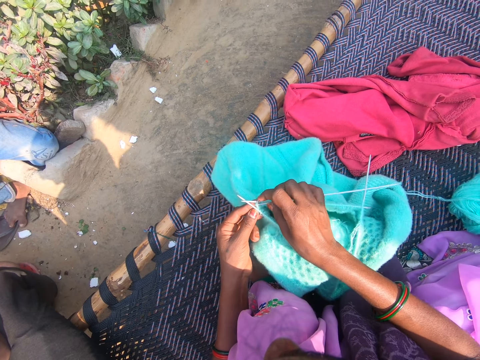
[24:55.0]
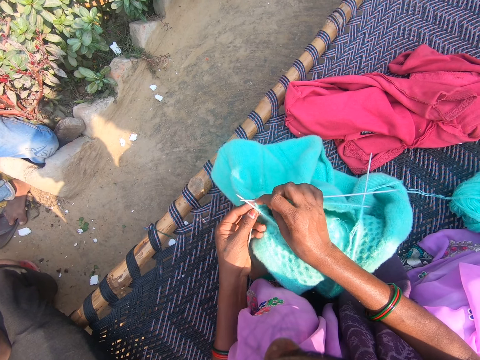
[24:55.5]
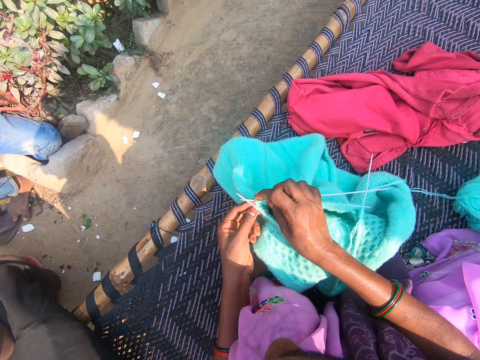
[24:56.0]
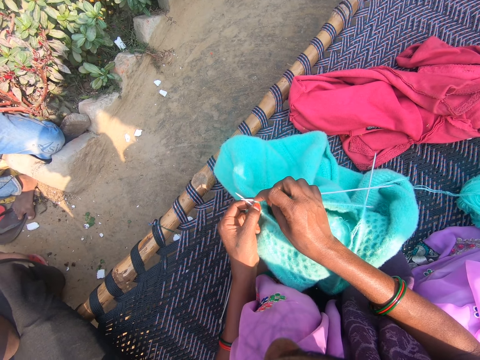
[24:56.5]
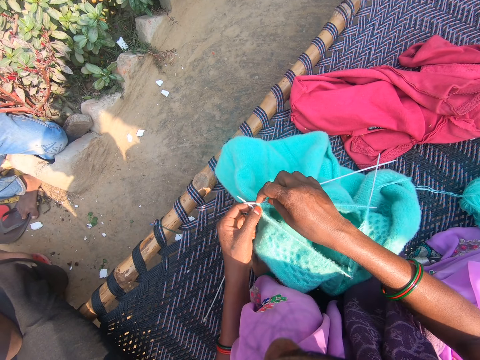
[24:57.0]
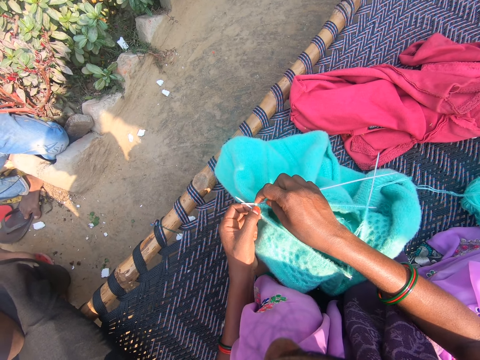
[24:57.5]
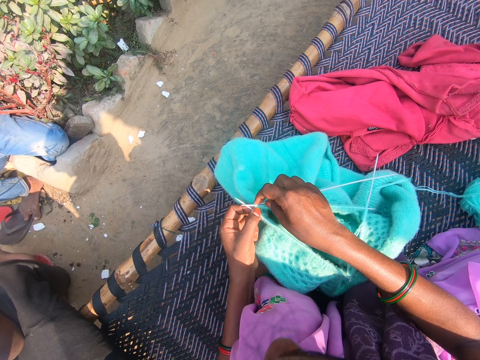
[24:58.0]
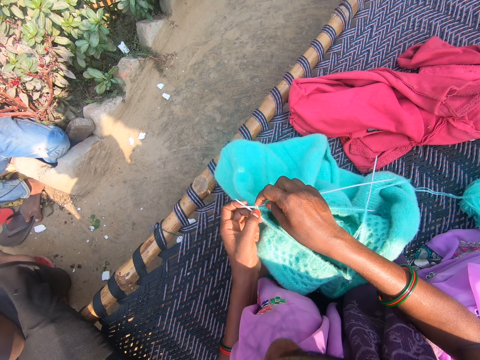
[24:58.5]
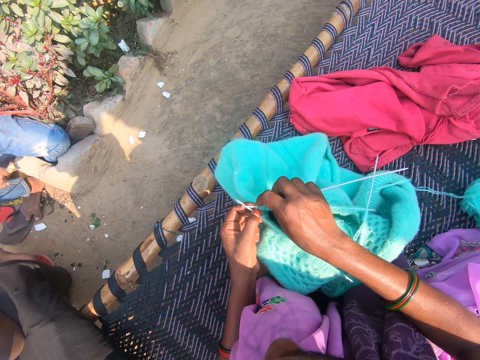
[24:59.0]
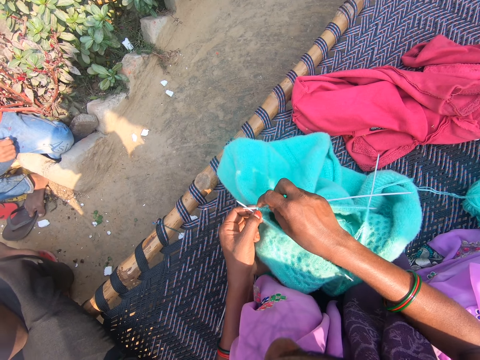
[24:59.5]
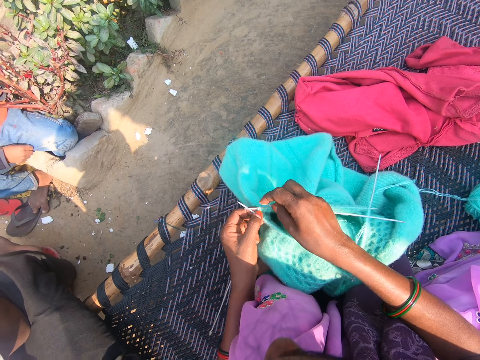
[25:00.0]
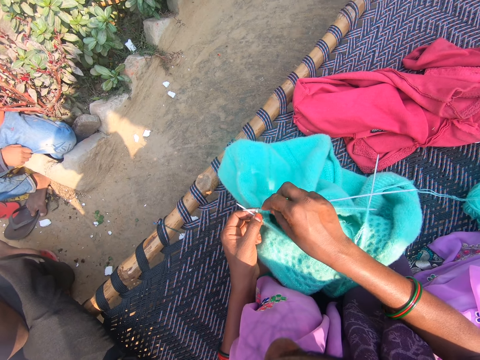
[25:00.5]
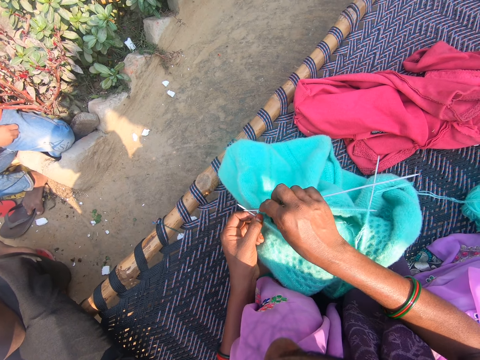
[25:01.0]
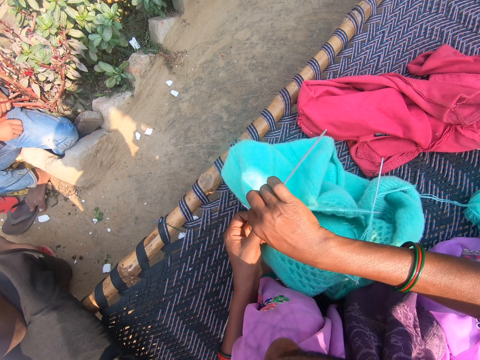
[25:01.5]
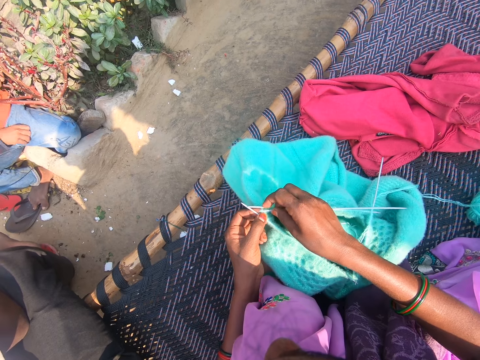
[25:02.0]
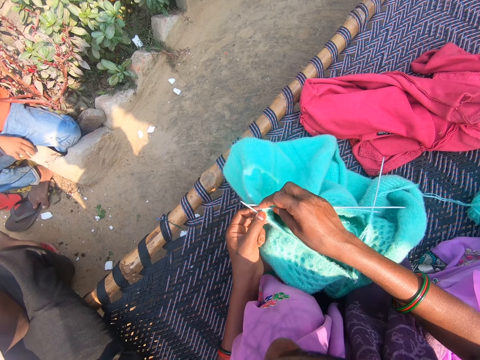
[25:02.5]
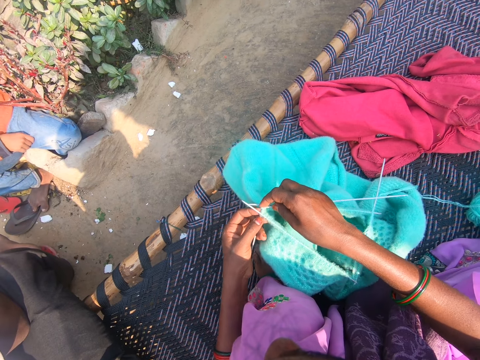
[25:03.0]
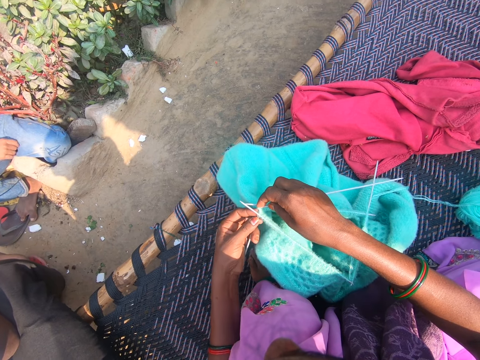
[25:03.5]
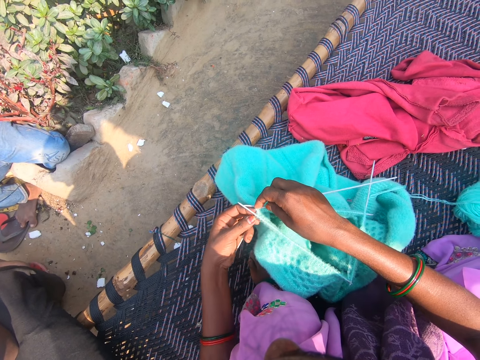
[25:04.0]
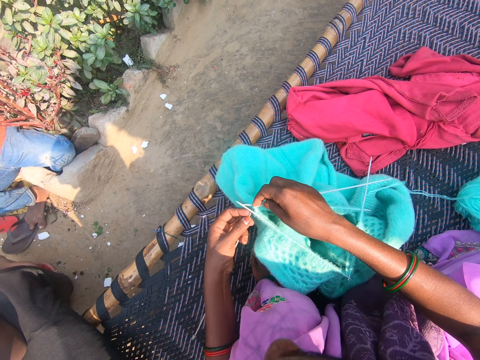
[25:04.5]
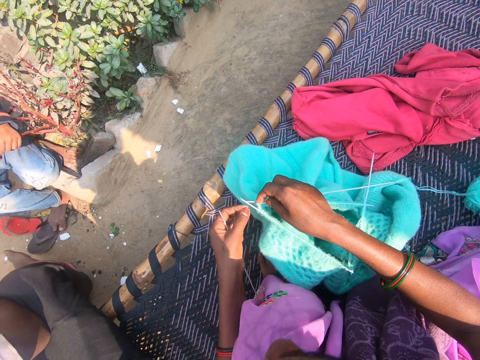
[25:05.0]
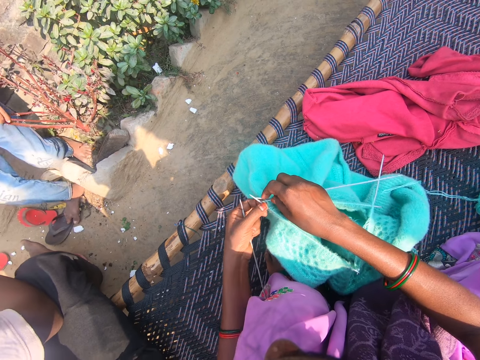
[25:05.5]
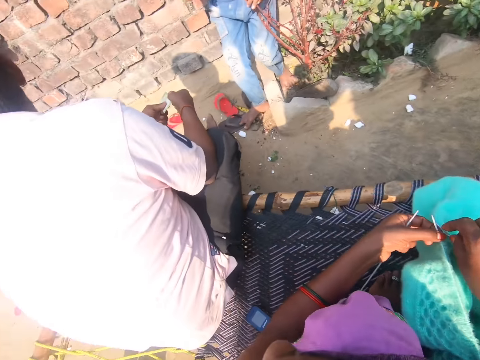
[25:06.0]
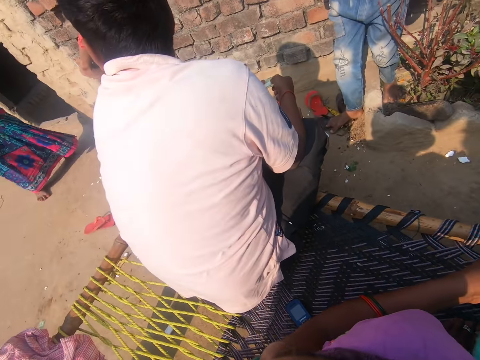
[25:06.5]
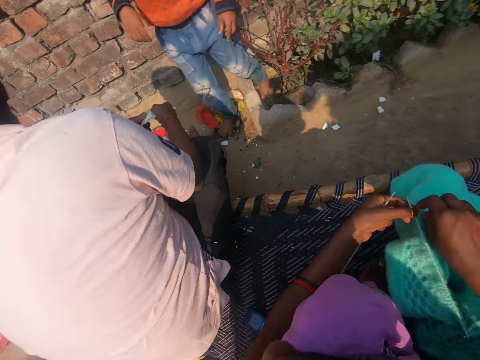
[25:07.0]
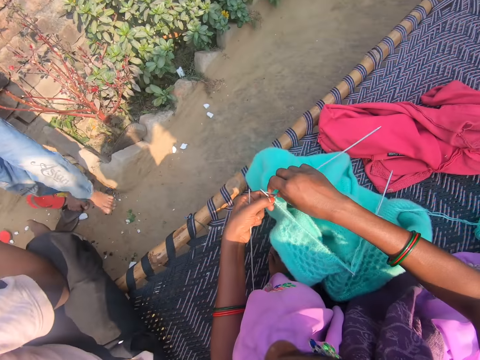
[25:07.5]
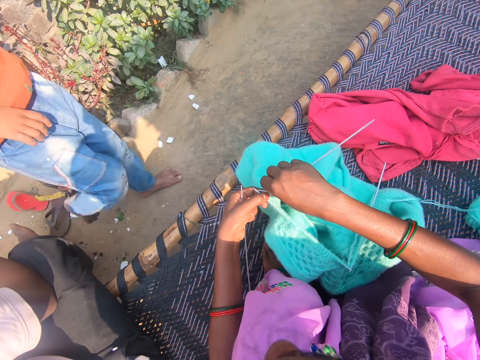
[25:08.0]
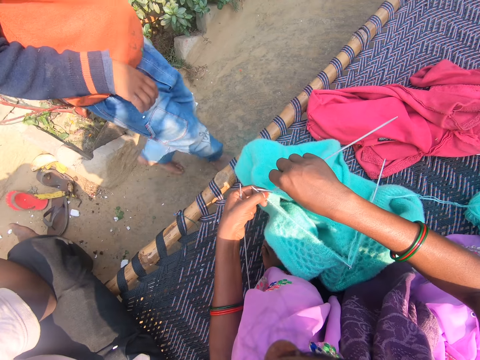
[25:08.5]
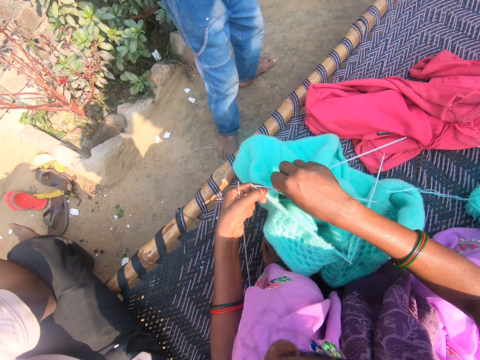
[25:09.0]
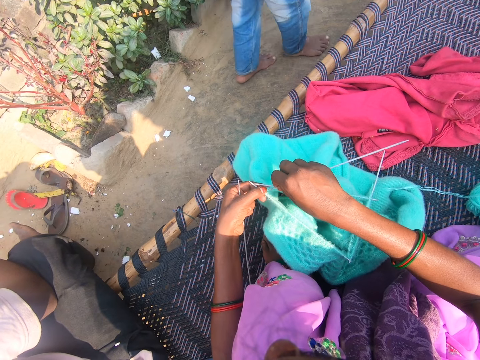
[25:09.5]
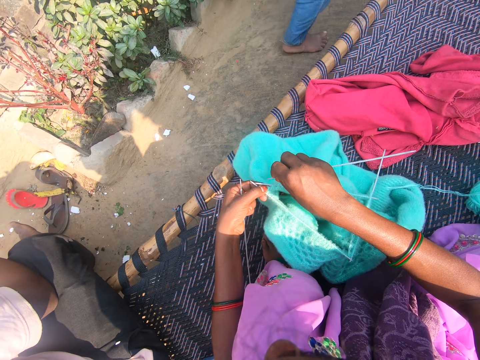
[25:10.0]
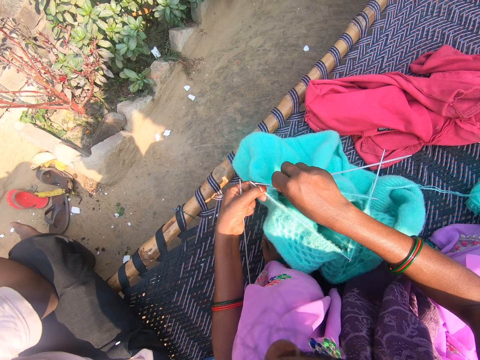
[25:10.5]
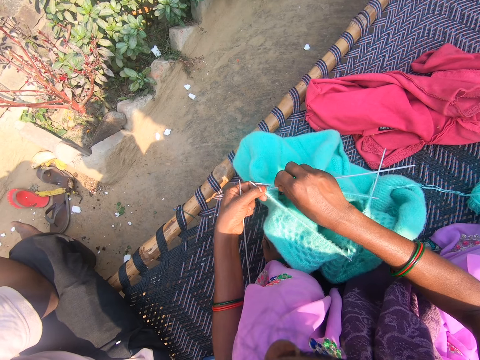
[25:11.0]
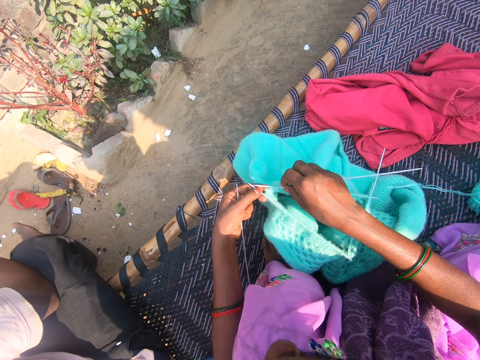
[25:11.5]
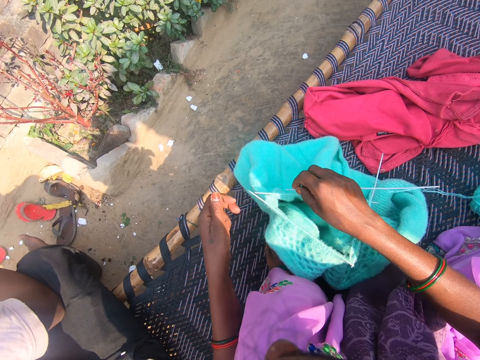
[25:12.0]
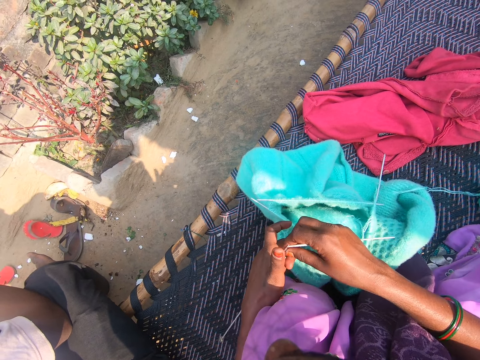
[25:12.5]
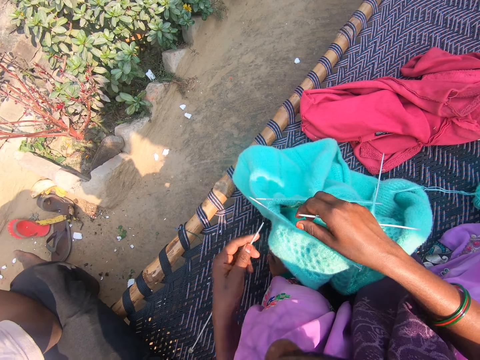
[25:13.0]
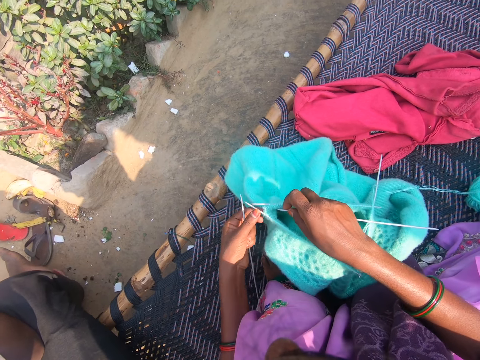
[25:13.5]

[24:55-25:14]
The boy stands. The camera wearer looks around. The boy walks away.

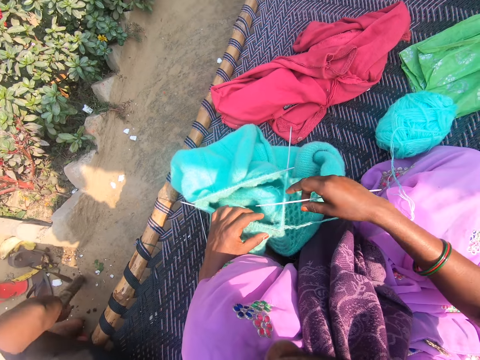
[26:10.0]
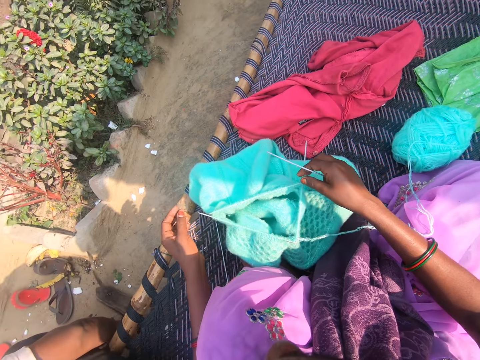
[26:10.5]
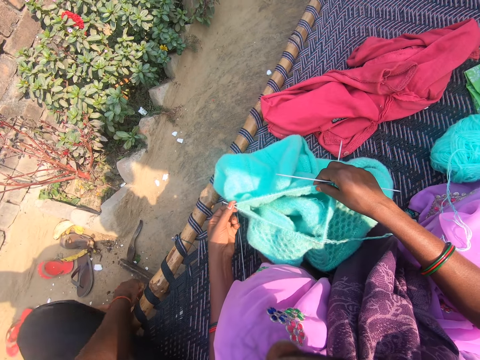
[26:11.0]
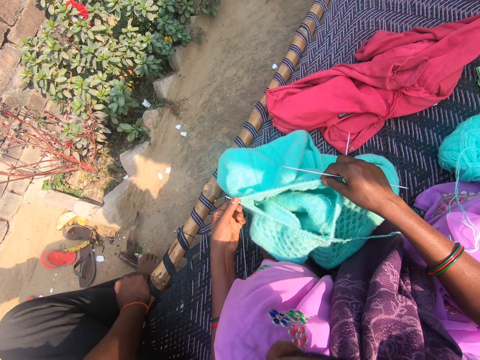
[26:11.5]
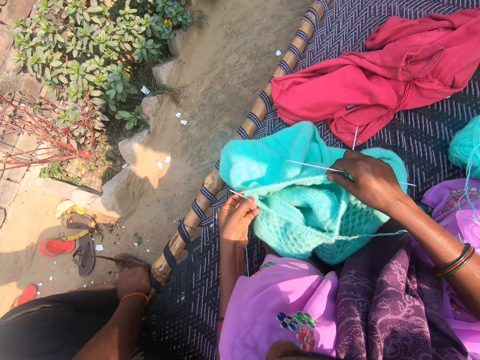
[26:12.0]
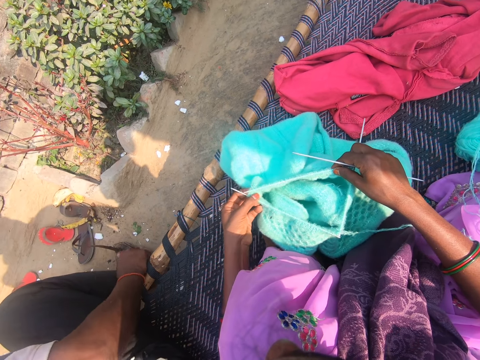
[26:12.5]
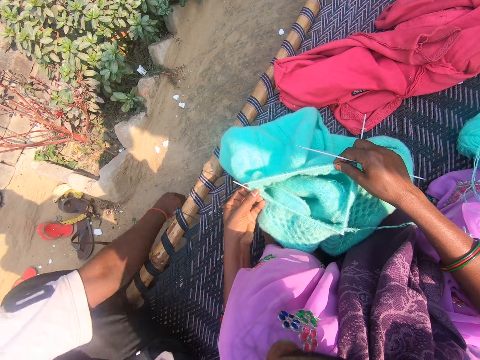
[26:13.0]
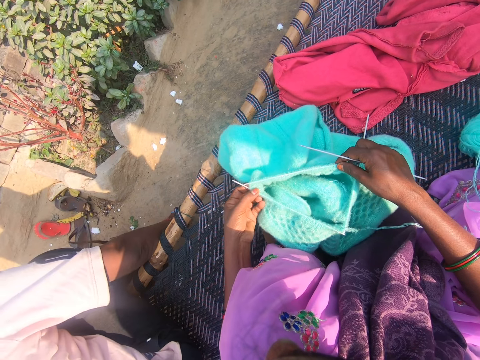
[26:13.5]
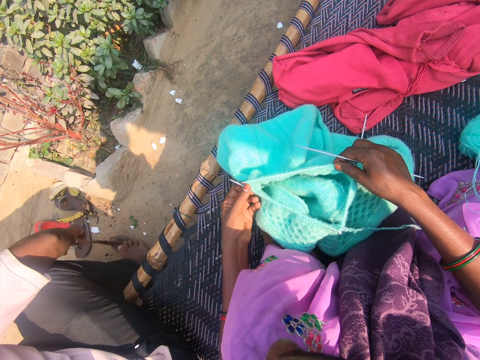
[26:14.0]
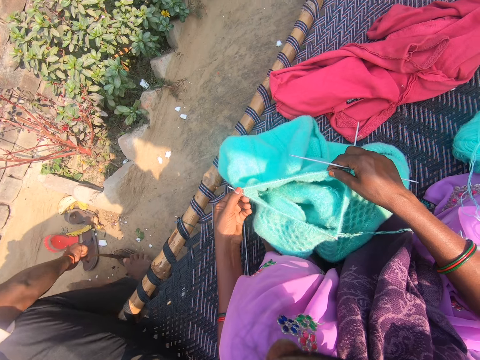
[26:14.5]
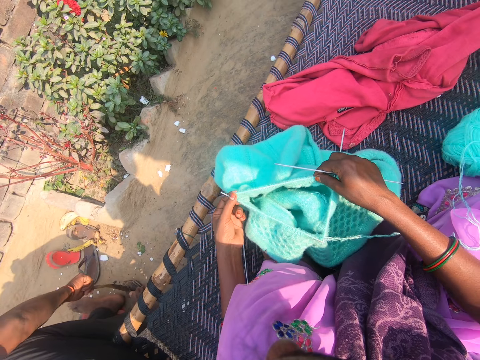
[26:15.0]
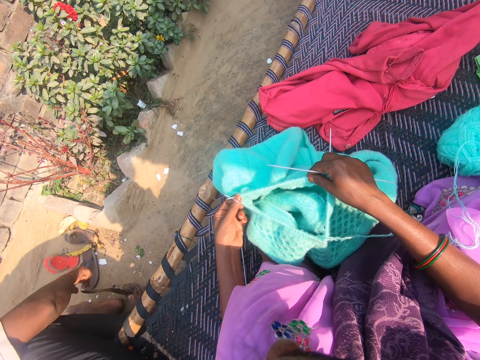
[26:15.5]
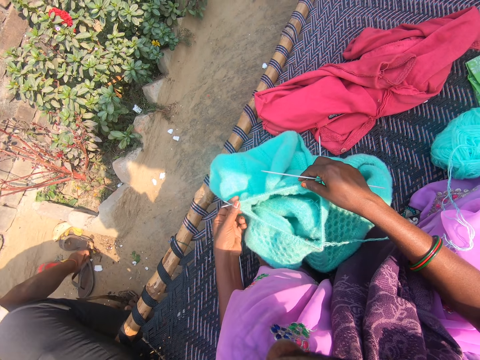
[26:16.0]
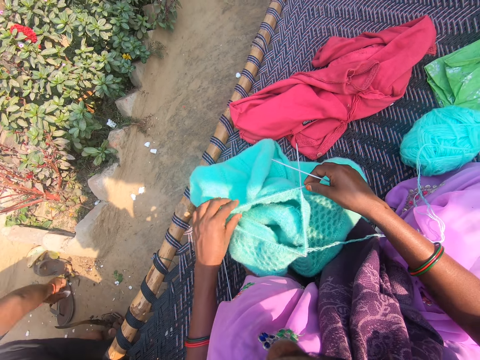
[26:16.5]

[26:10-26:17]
The camera wearer holds the crochet.
